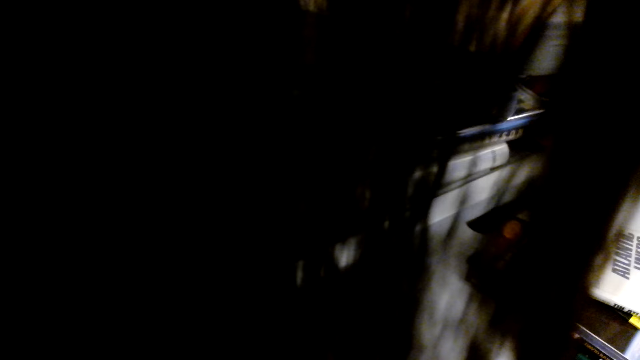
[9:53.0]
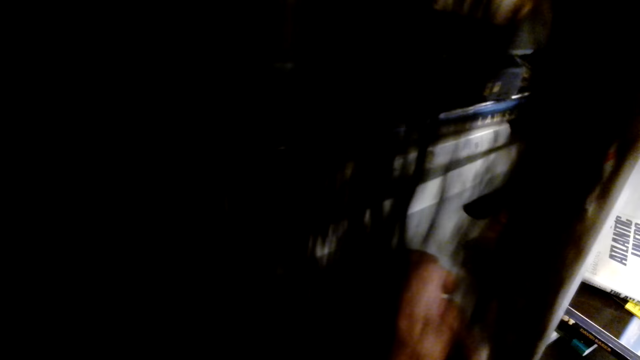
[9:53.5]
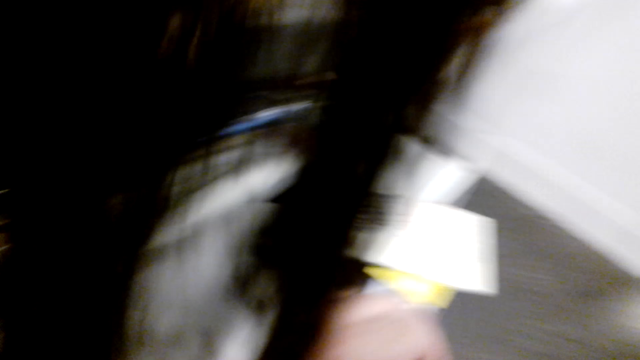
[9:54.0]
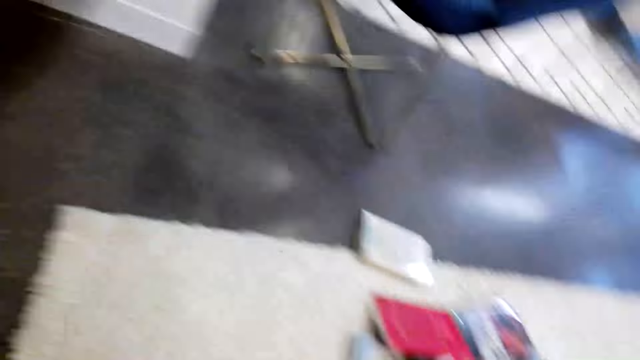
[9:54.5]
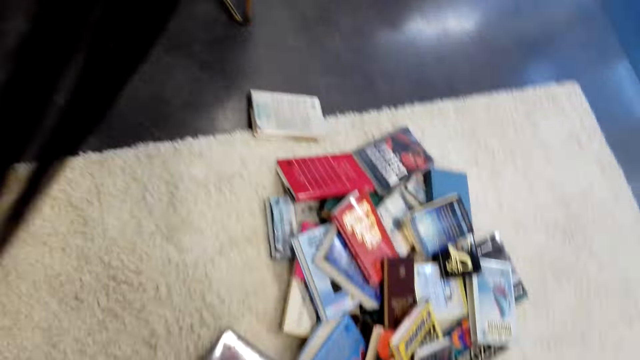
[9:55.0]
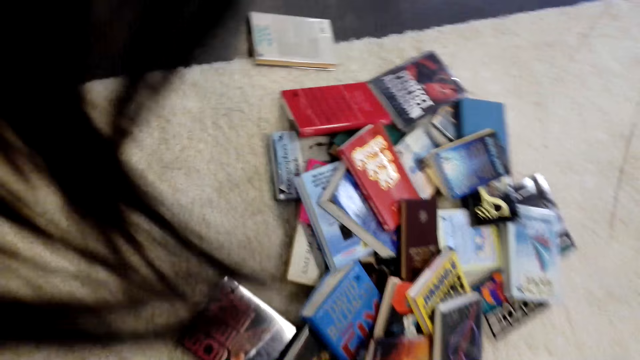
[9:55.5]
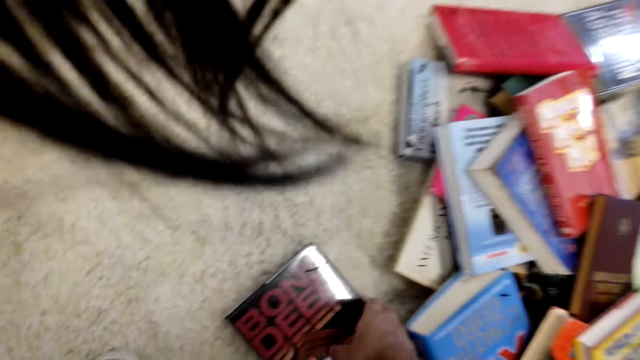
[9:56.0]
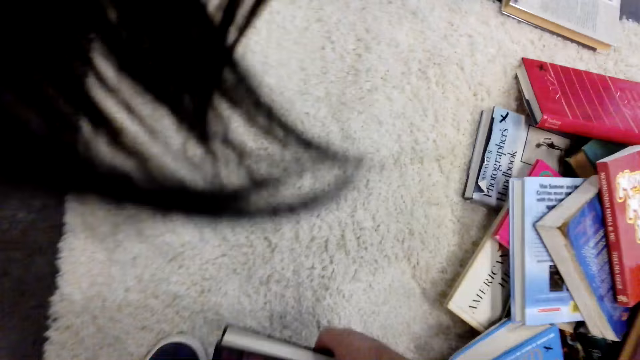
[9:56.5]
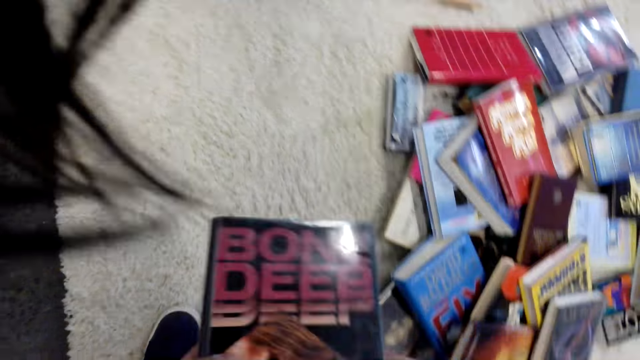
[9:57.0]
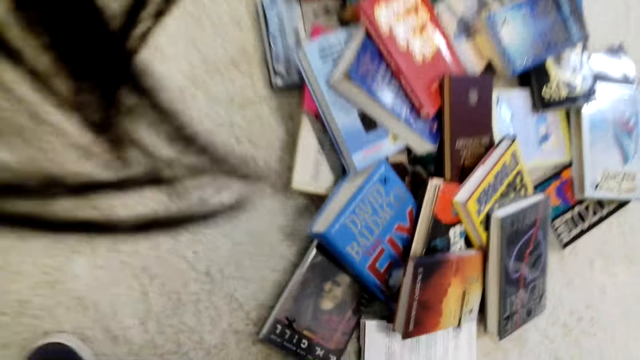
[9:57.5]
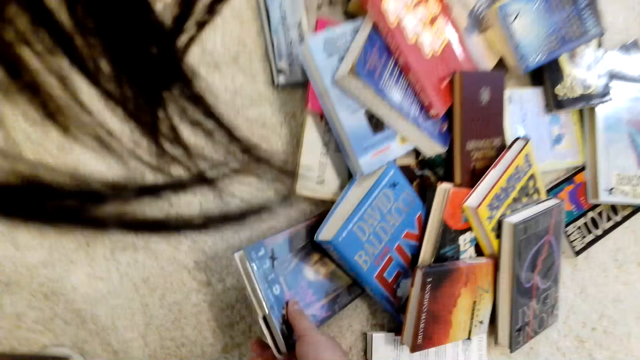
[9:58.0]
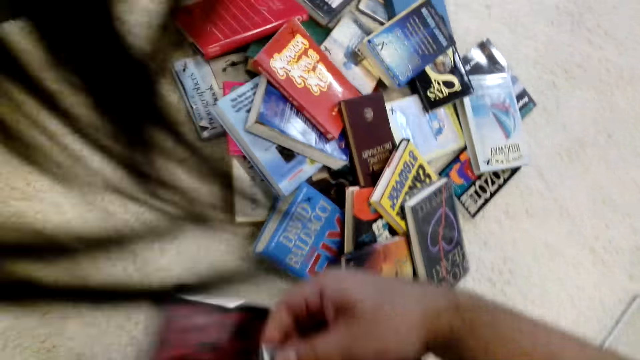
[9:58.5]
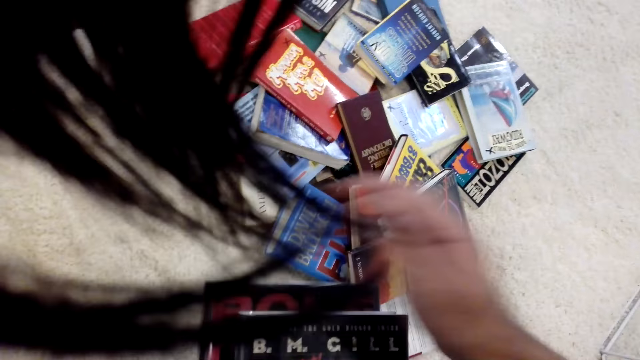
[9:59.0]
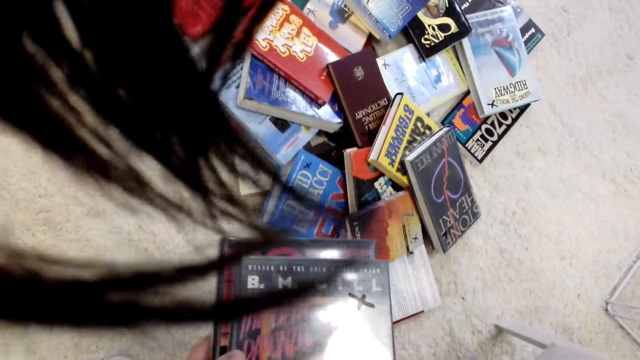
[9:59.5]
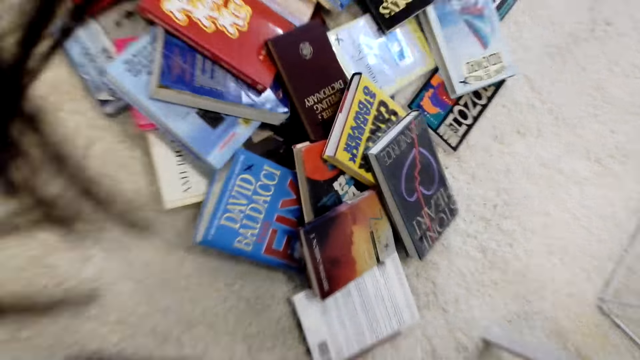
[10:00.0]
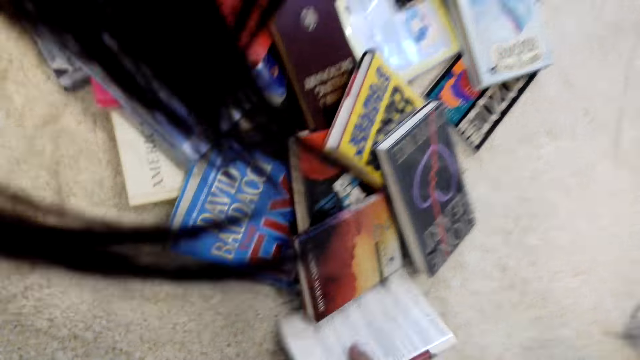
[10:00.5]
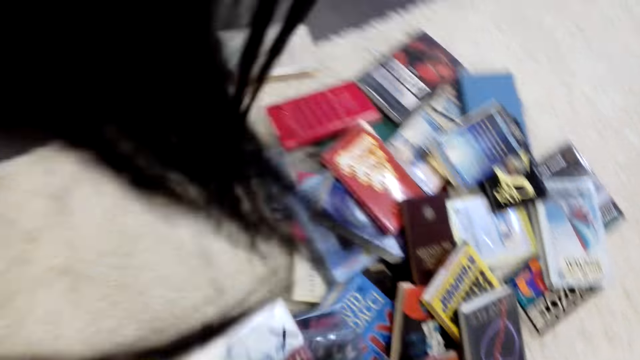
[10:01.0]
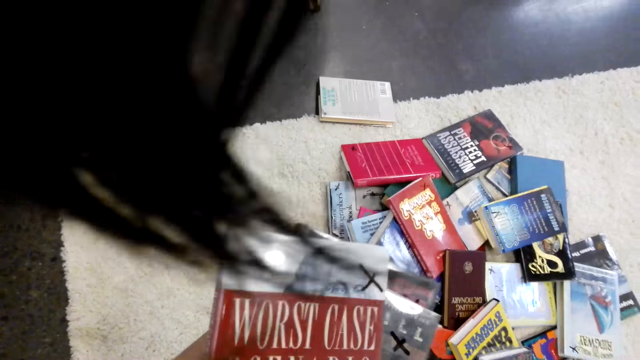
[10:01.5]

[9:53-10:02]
The camera wearer takes a book from the floor.

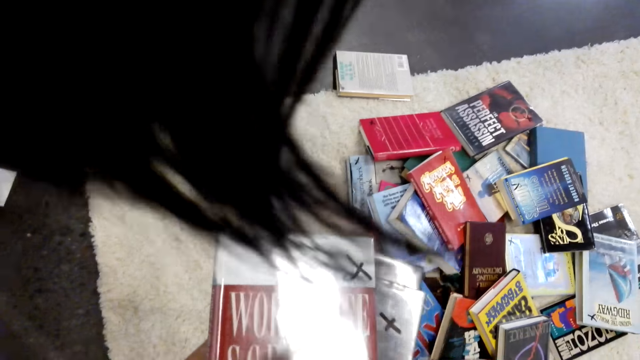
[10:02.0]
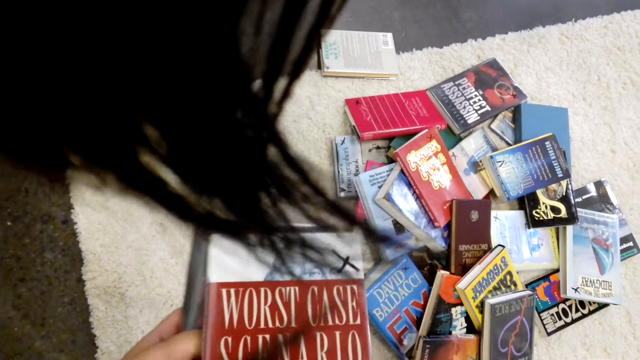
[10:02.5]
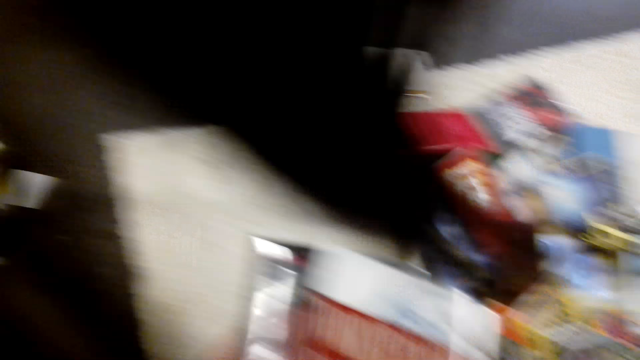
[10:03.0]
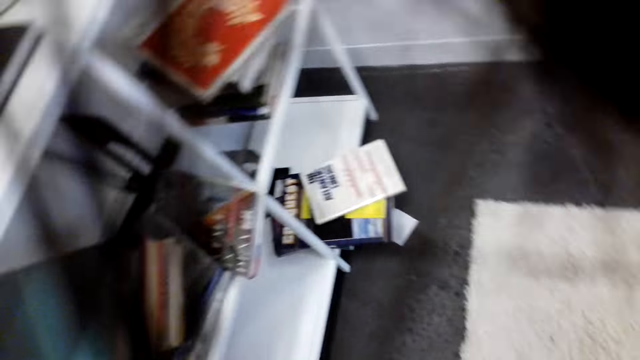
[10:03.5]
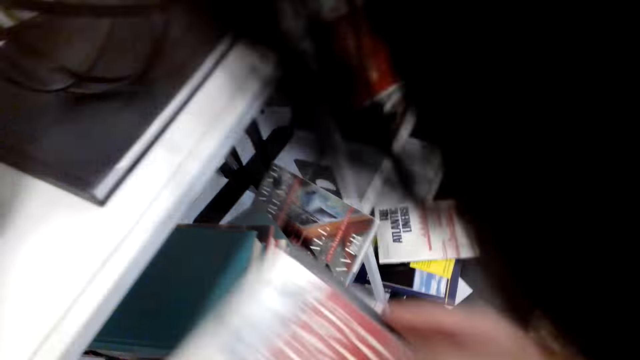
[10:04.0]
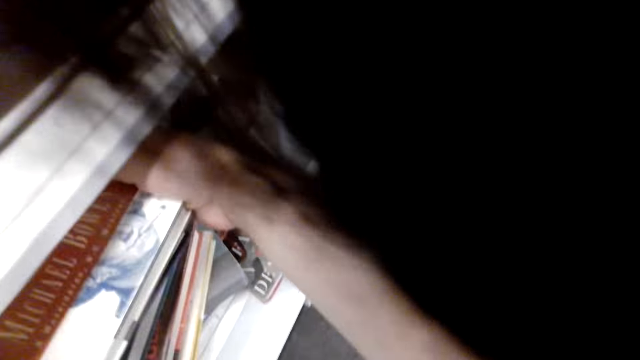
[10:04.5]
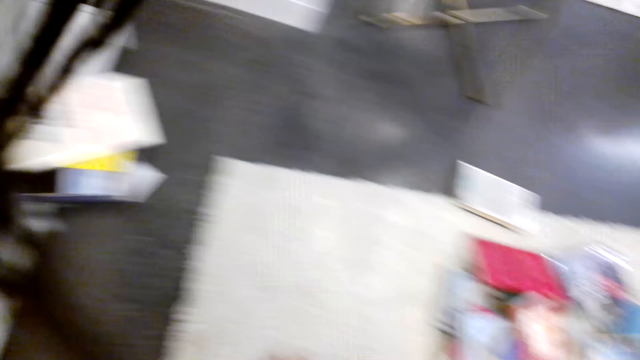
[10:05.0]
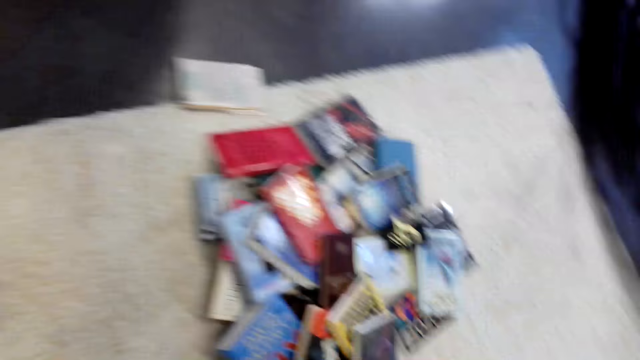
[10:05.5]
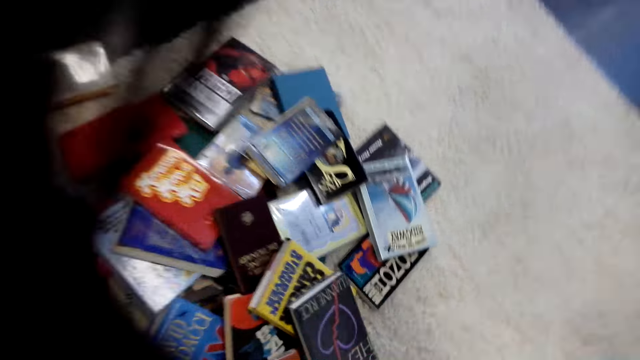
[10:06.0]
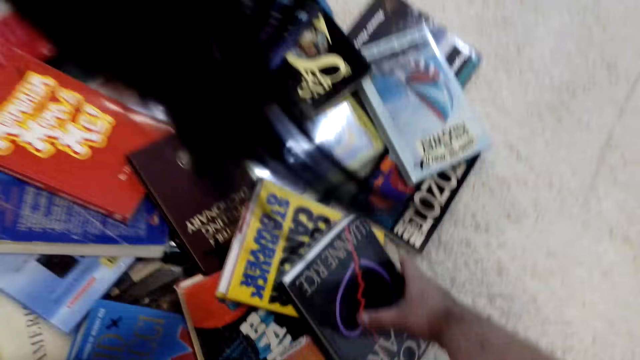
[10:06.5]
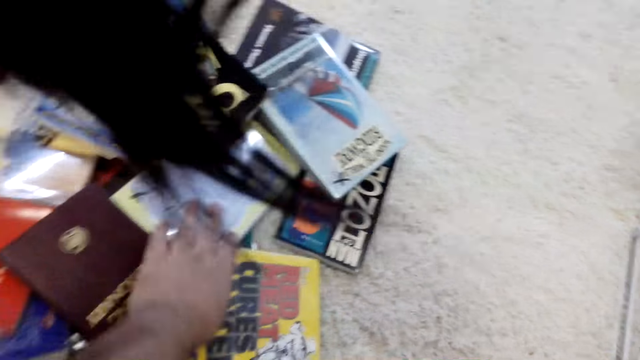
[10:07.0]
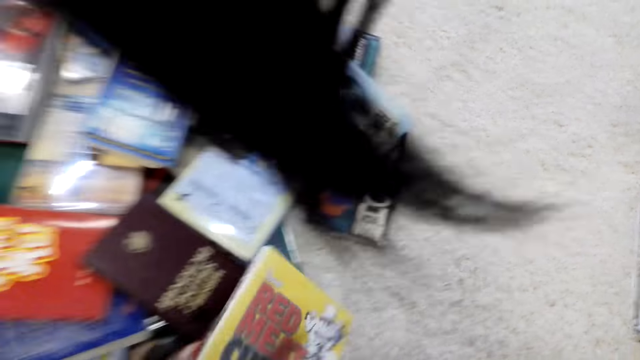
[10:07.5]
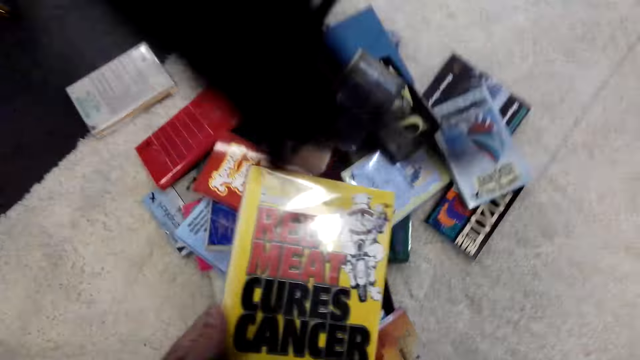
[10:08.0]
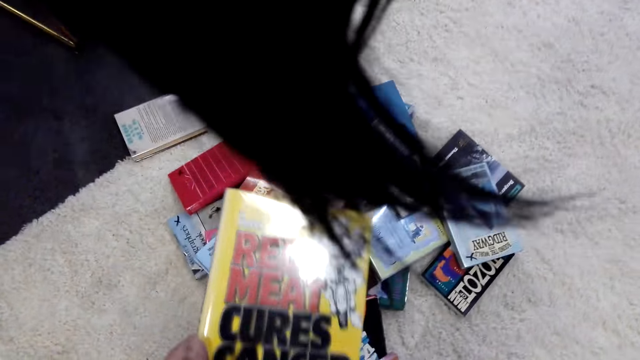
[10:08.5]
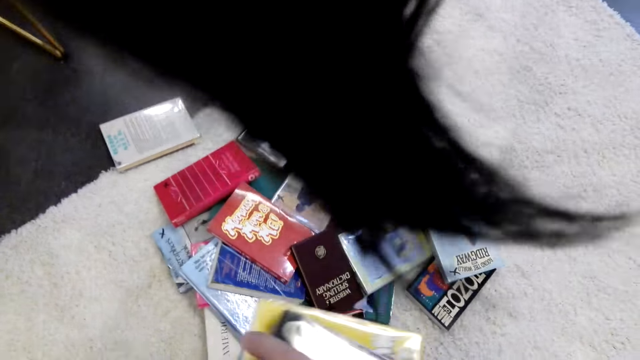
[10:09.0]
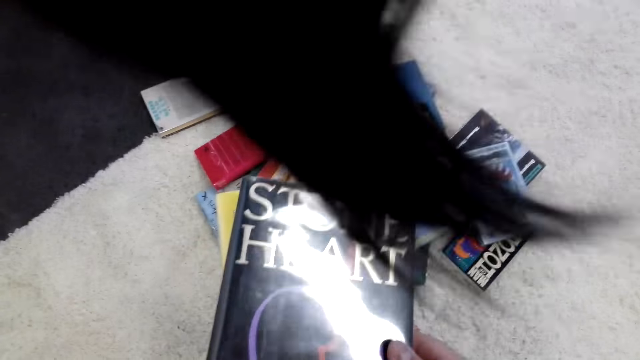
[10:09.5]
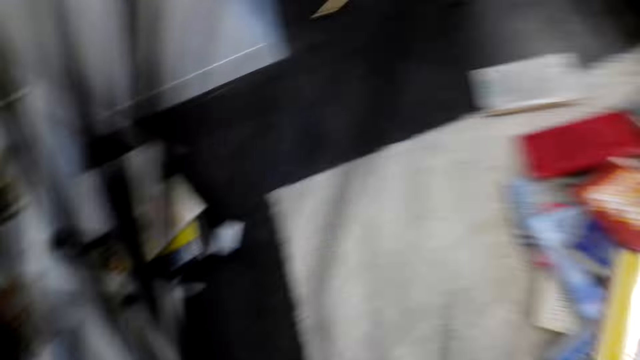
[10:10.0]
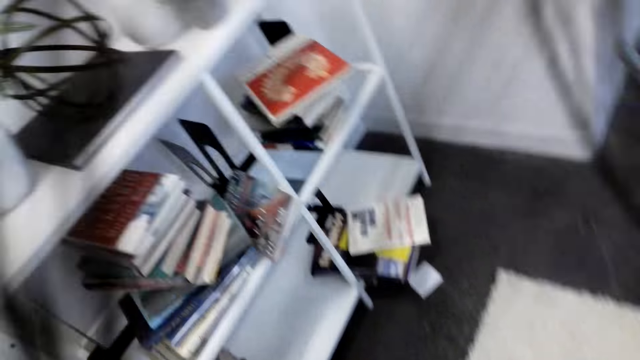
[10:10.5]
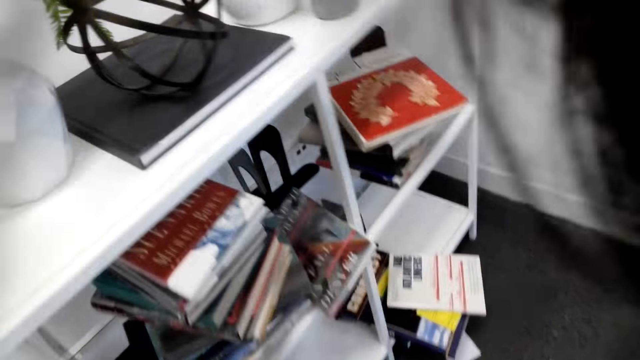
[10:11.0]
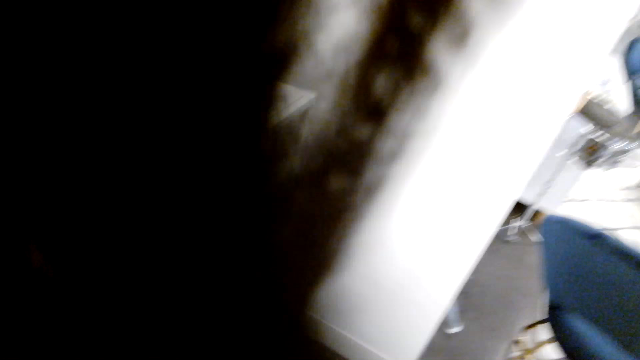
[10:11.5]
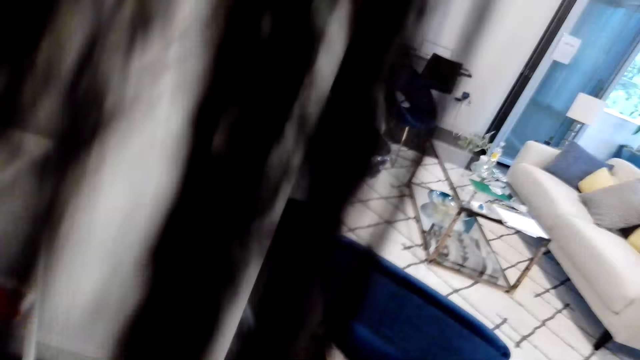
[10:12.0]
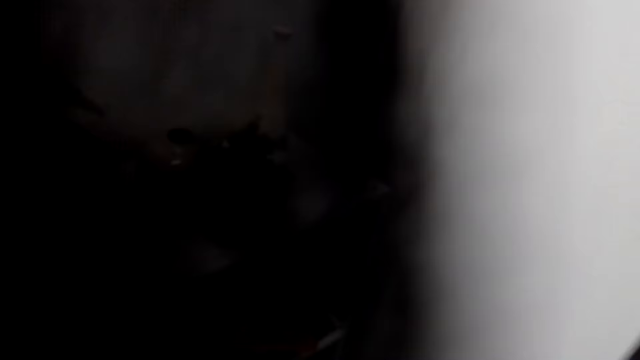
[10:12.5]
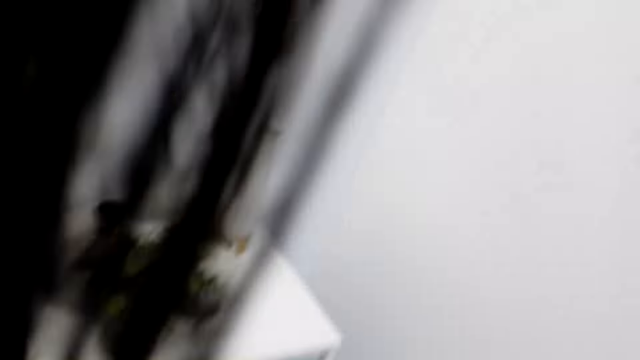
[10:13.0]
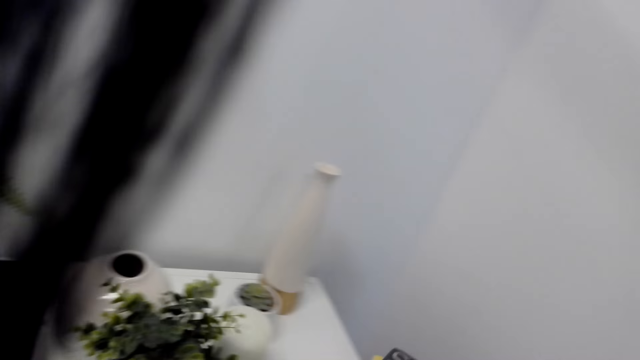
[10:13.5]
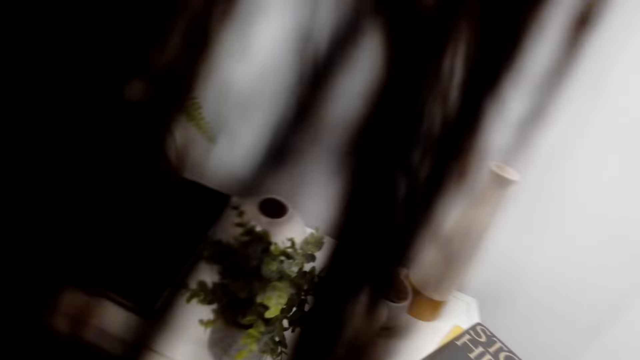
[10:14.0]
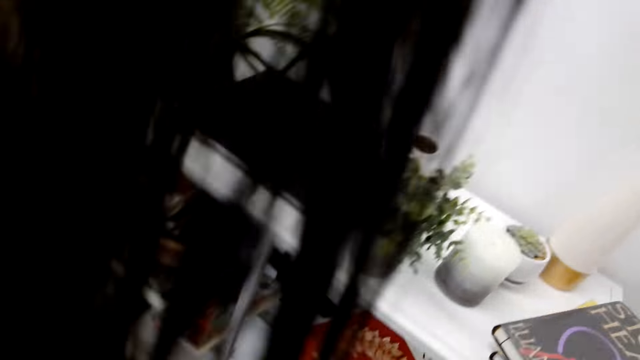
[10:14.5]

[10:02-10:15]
The camera wearer puts the book in the shelf. They take a book from the floor. They put the book in the shelf.
